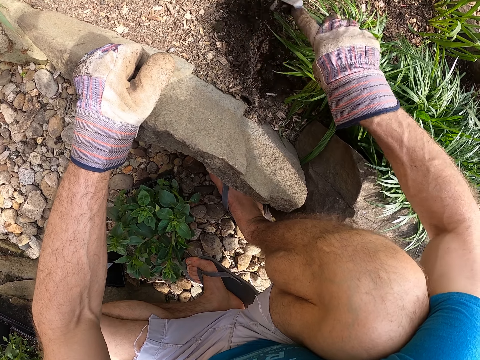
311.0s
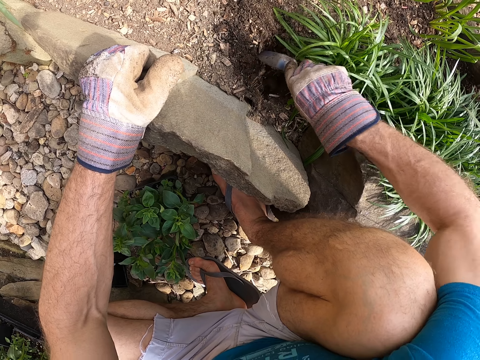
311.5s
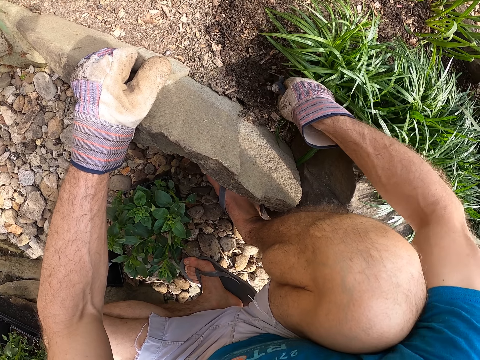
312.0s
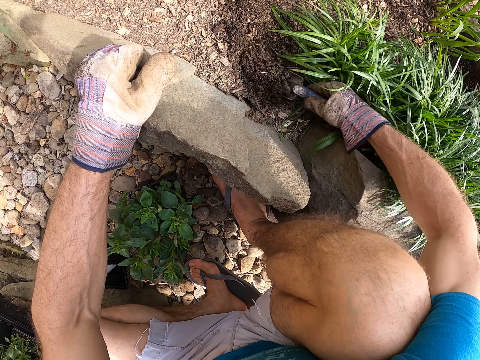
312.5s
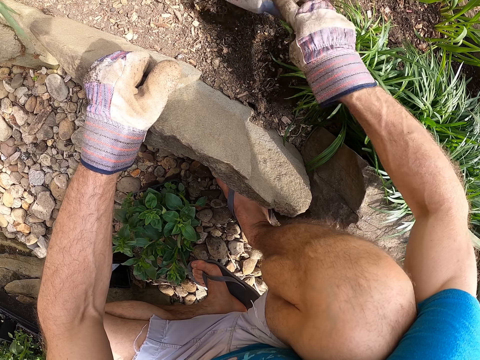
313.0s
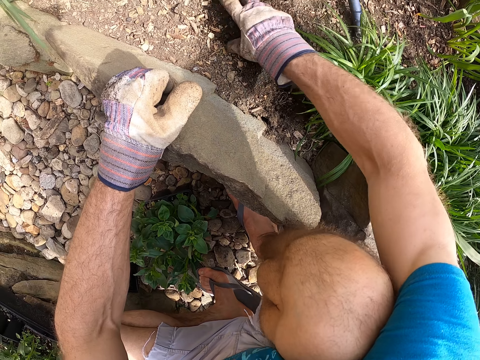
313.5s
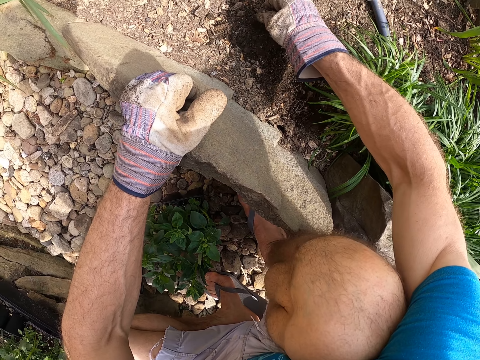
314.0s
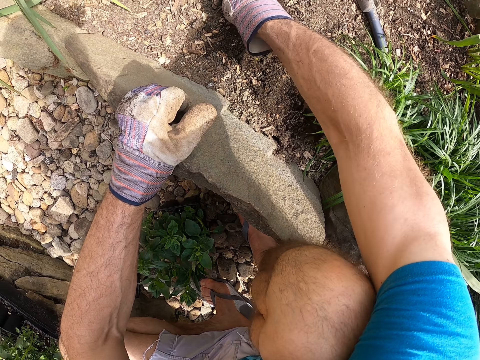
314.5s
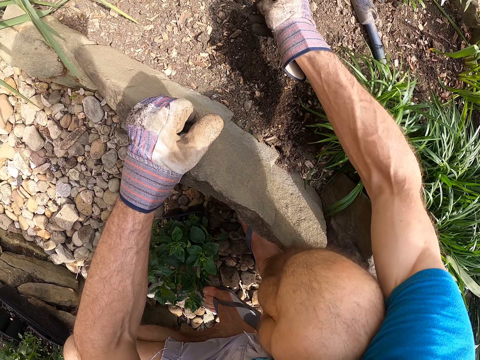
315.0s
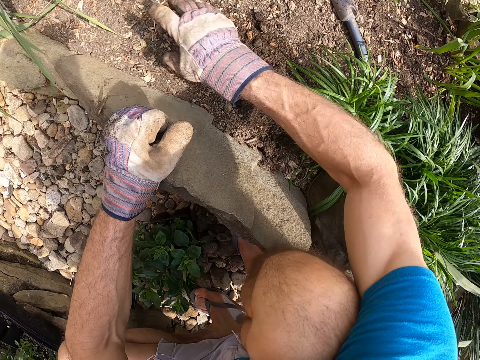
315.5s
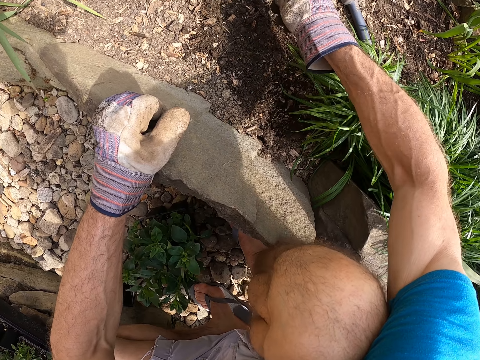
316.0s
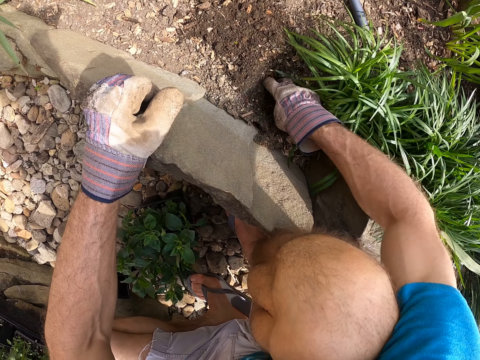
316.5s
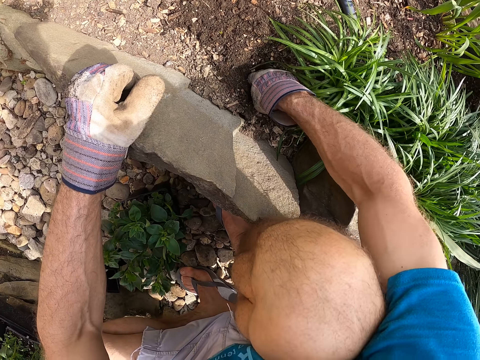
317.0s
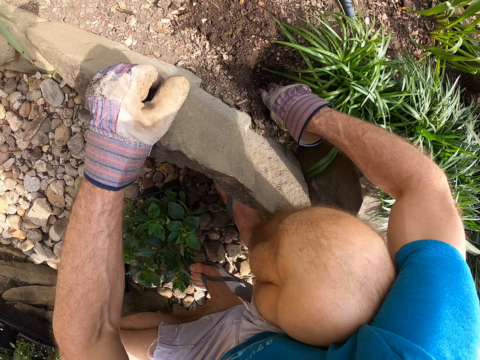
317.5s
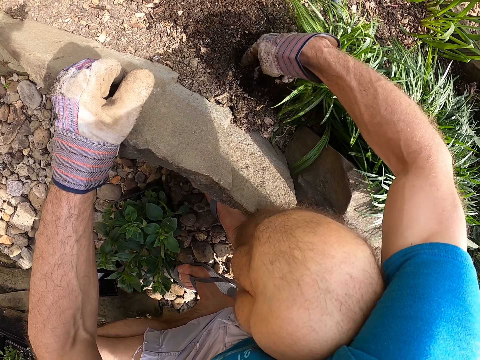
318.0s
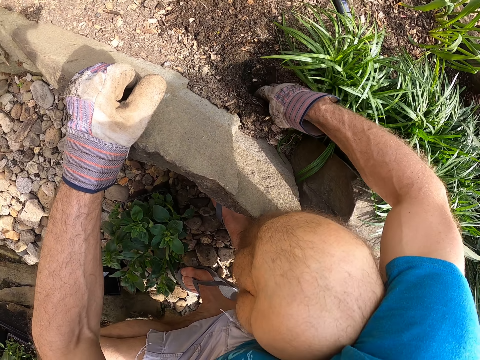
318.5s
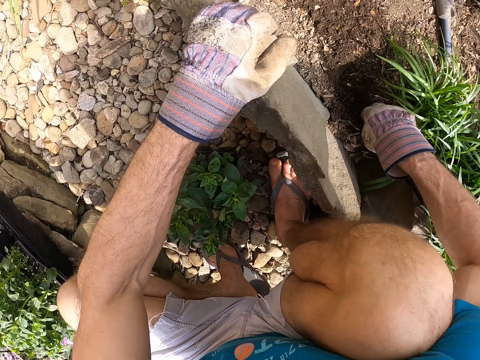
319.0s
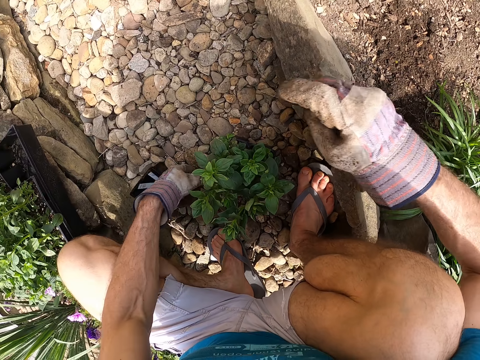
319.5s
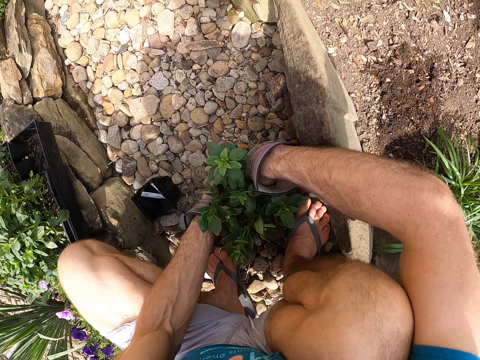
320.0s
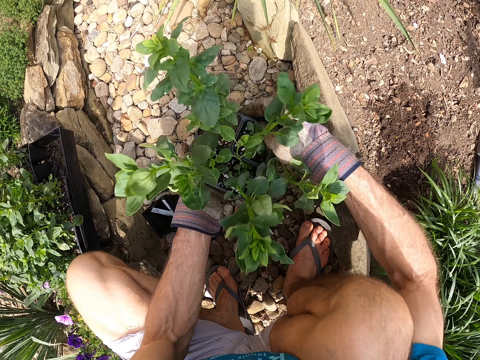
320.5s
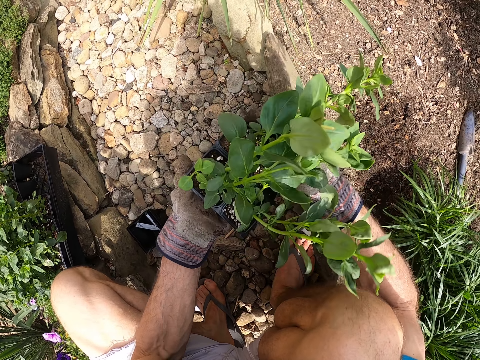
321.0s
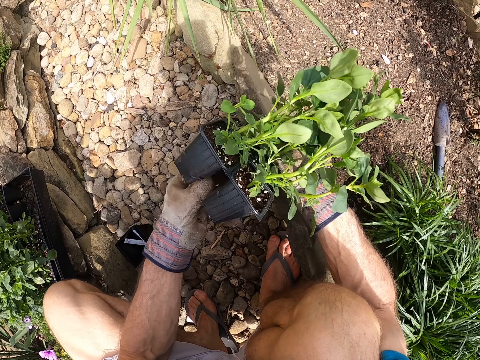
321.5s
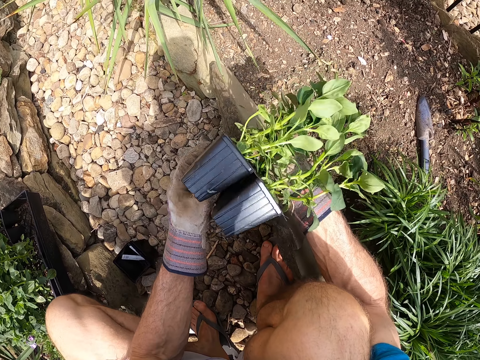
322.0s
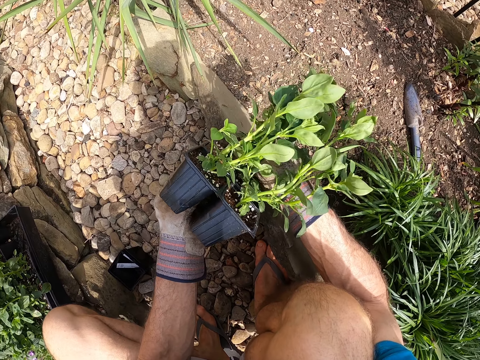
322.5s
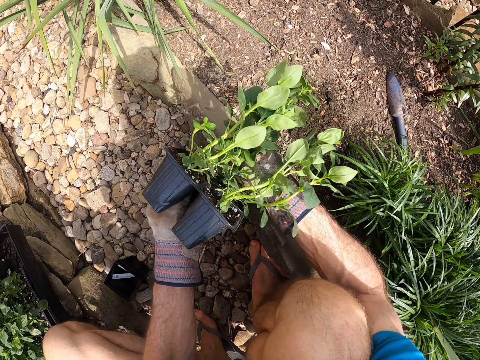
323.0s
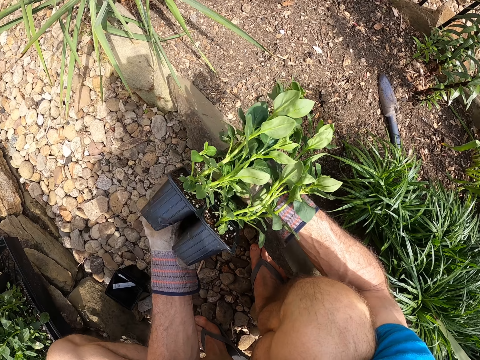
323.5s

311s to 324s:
The camera wearer drops the garden trowel on the ground with his left hand. He crushes the soil using the hand. He inspects the soil with his right hand. He digs the soil with the garden trowel with his right hand. He picks up the third seedling case on the ground with his hands. He removes a seedling from the third seedling case with his hands.

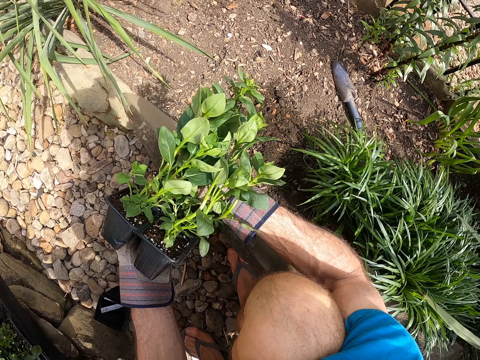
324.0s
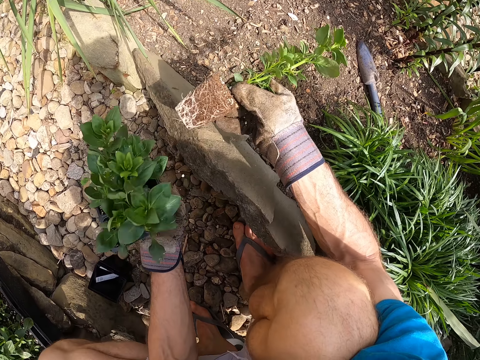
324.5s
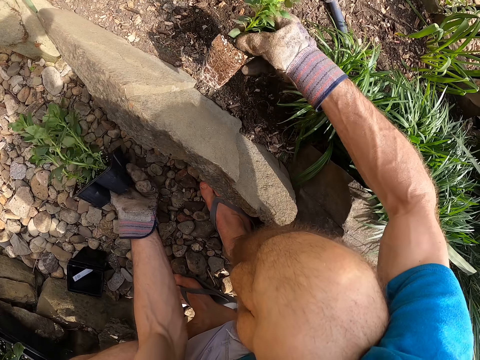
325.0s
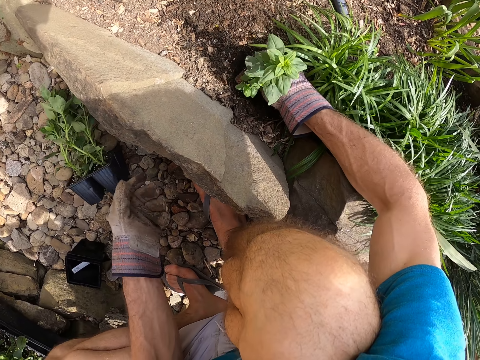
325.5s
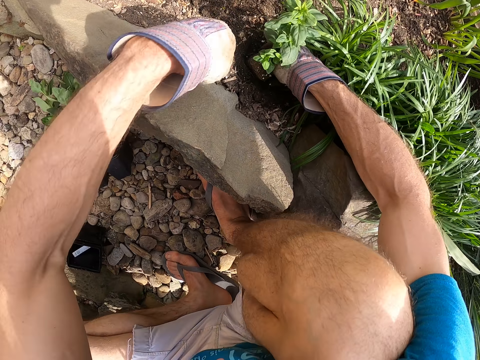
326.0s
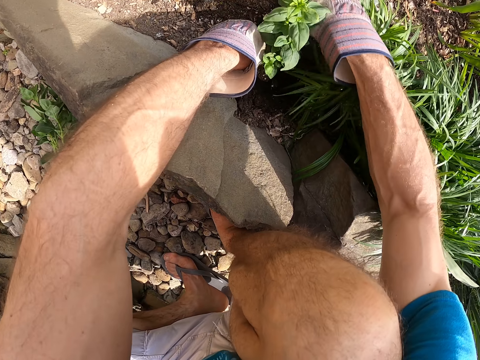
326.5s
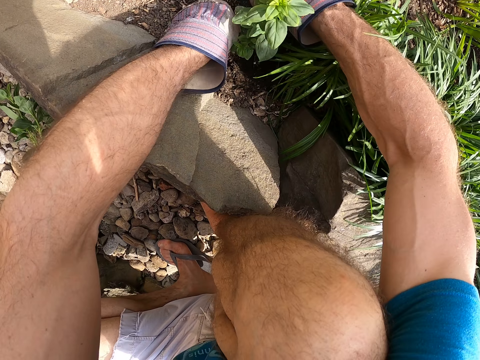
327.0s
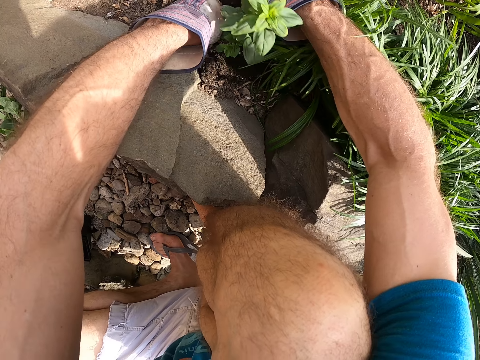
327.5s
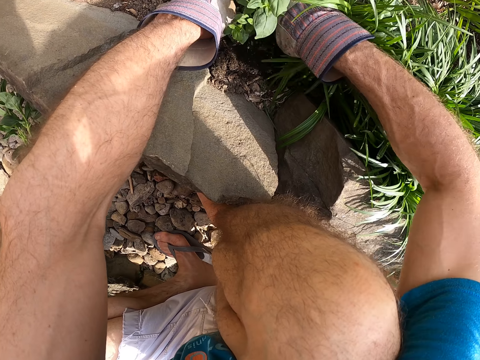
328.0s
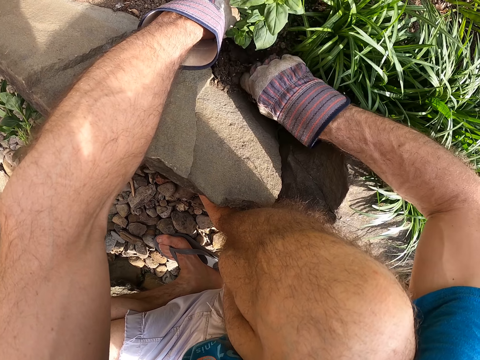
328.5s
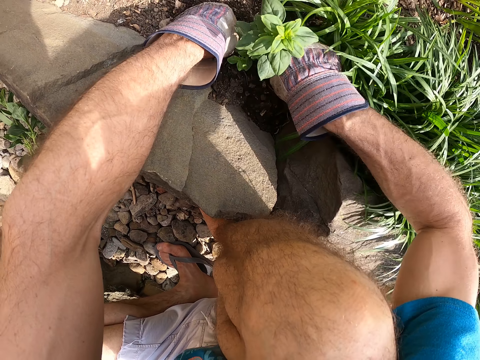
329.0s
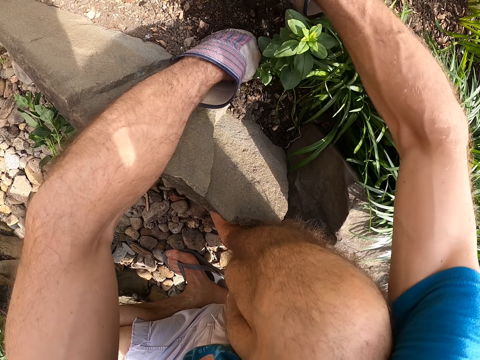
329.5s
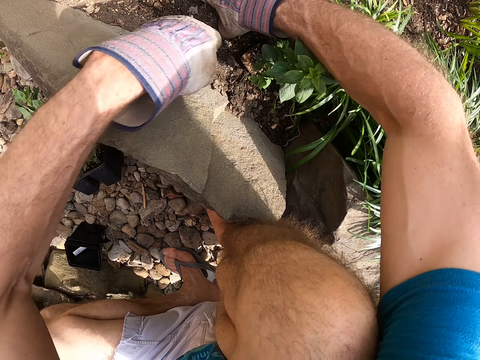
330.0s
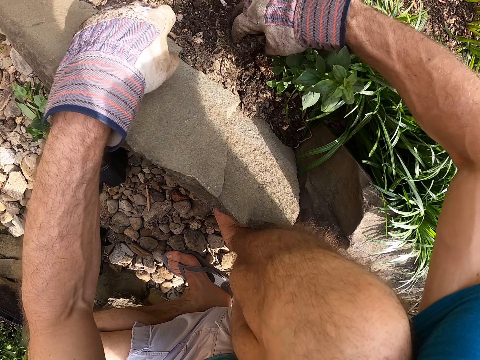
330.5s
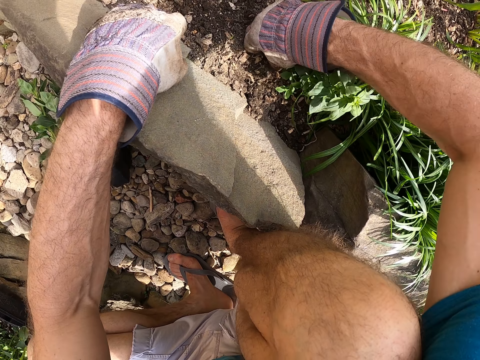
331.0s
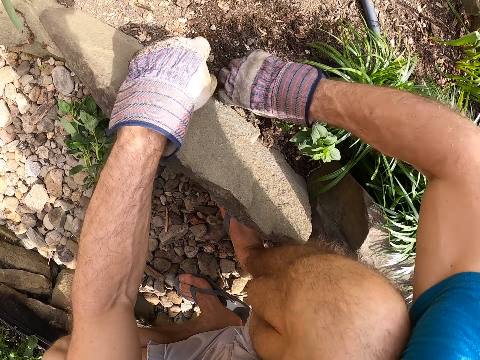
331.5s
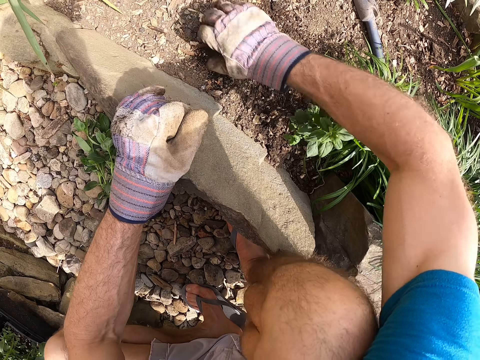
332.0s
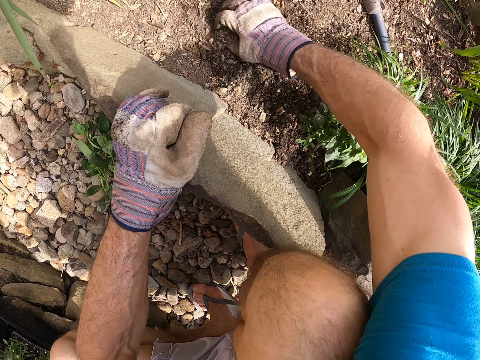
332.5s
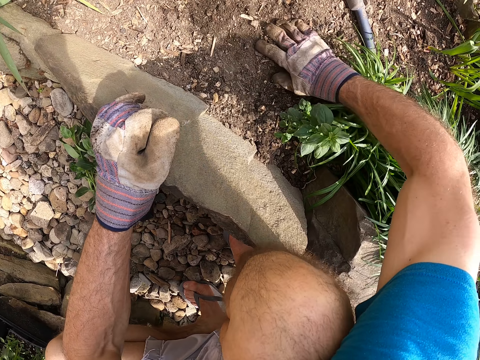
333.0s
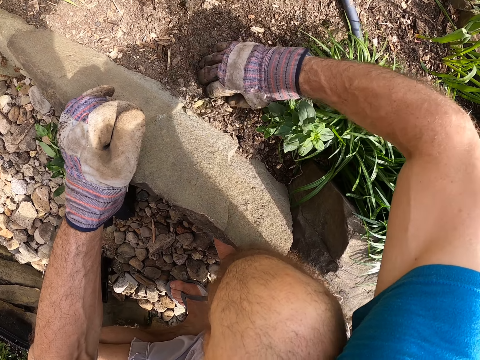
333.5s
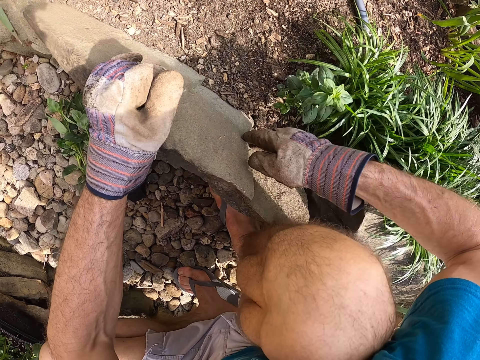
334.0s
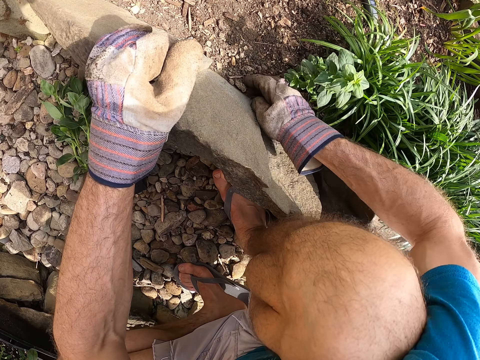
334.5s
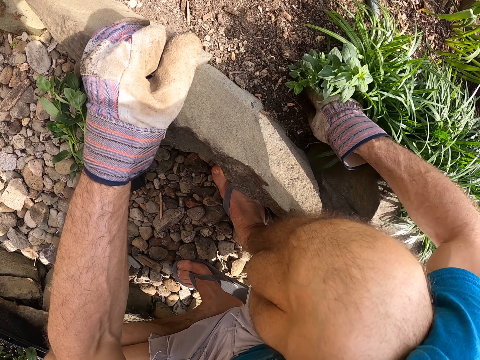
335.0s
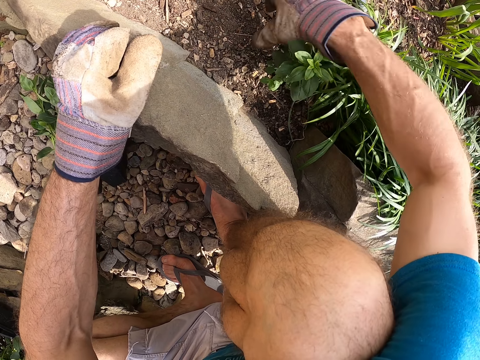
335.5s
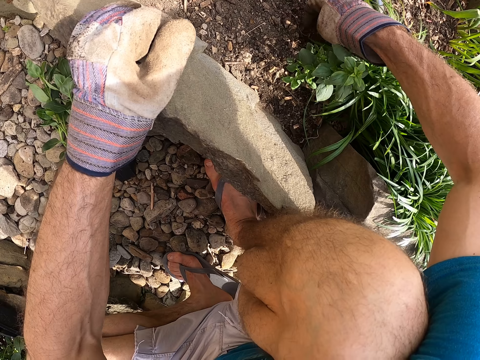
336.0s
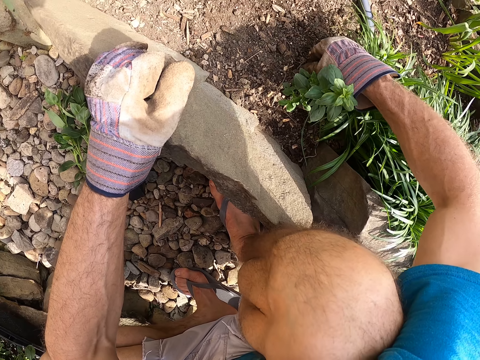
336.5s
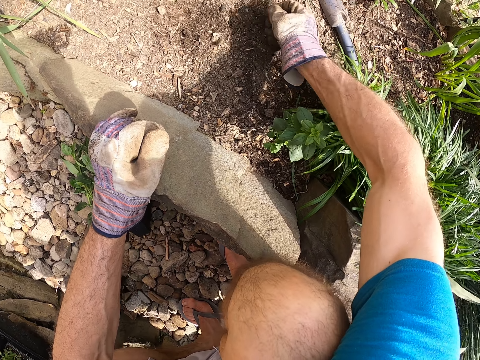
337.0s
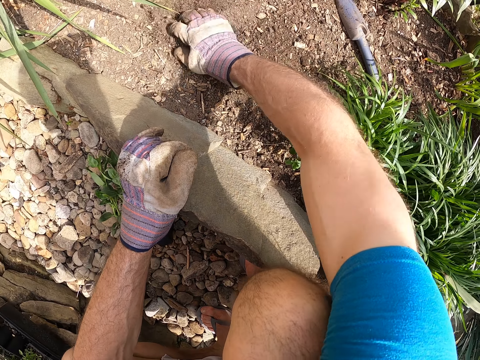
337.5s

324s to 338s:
The camera wearer puts the third seedling case on the ground with his left hand. He removes the seedling from the container. He drops the seedlings in the containers on the gravel. He holds the seedling with his right hand. He plants the seedling in the soil with his hands. He levels the soil around the seedling. He puts his left hand on the garden kerb and inspects the soil with his left hand.
